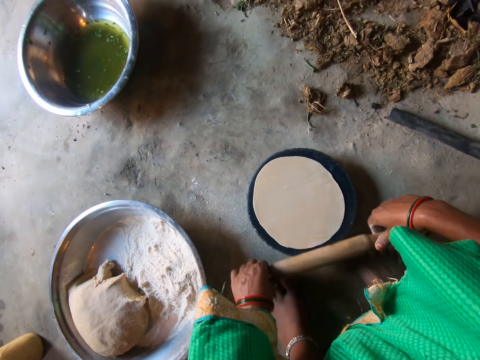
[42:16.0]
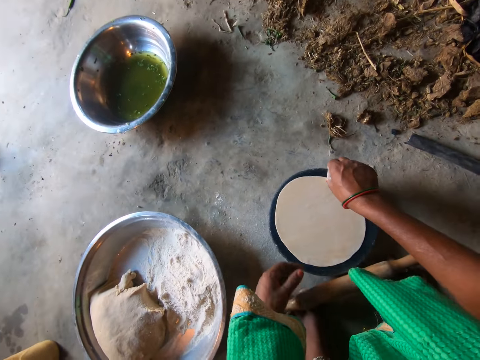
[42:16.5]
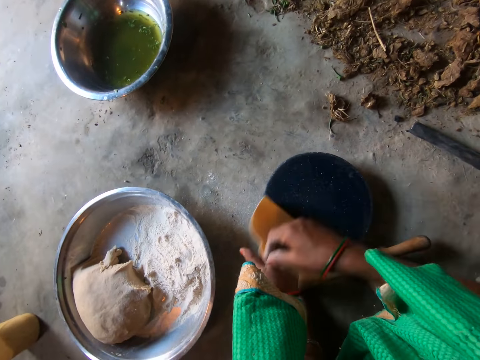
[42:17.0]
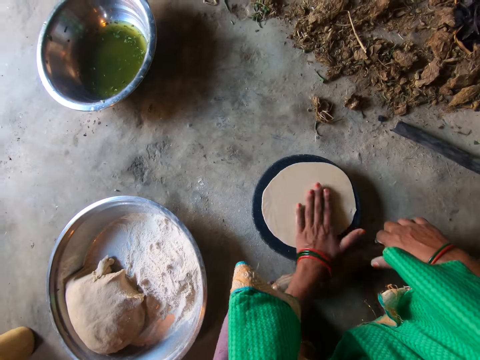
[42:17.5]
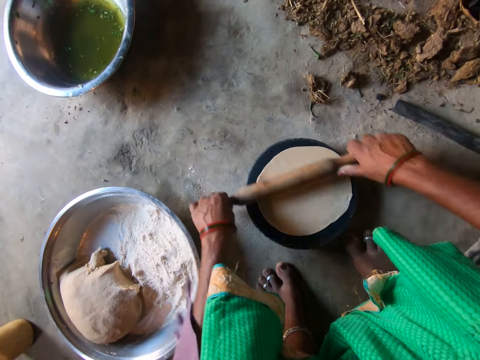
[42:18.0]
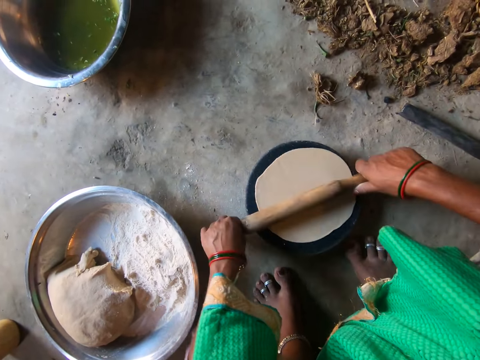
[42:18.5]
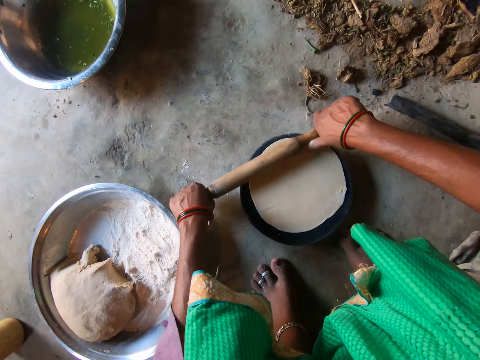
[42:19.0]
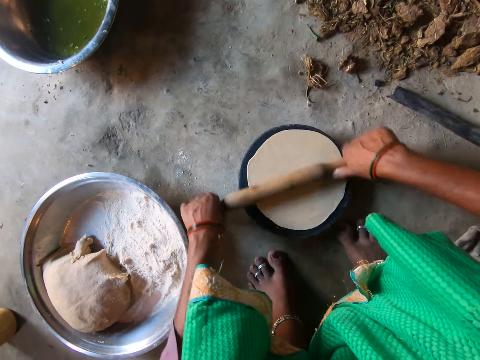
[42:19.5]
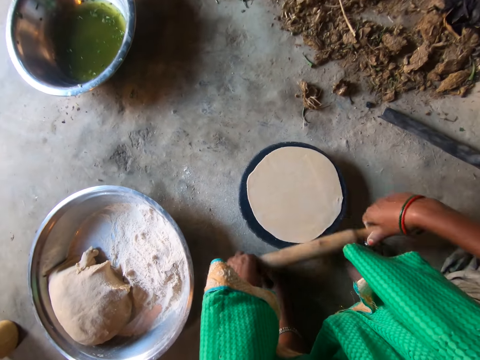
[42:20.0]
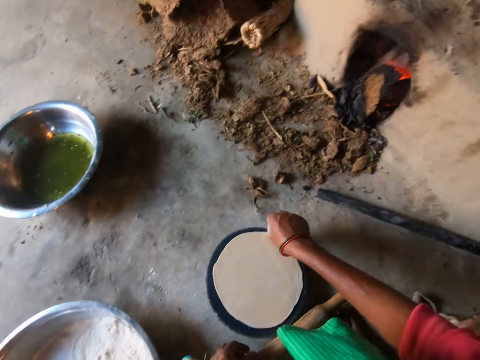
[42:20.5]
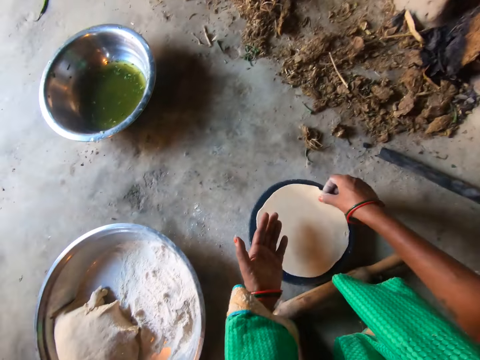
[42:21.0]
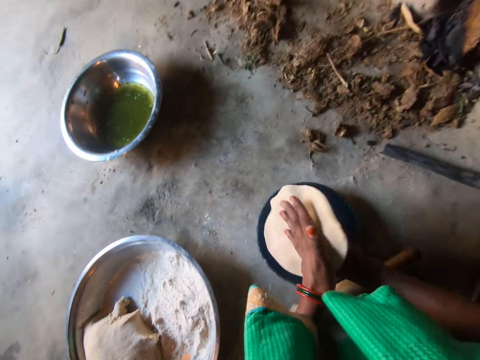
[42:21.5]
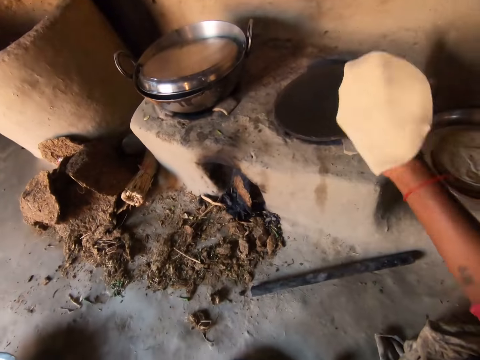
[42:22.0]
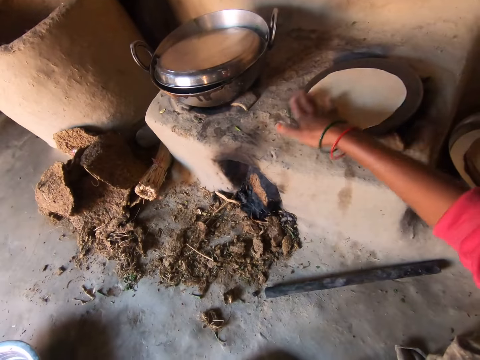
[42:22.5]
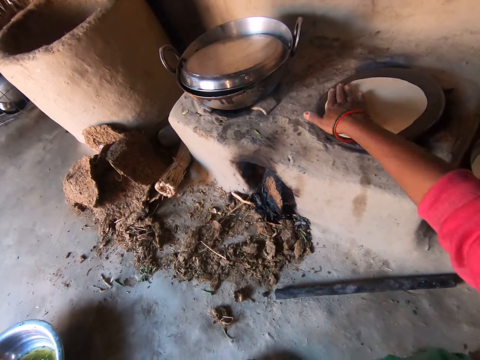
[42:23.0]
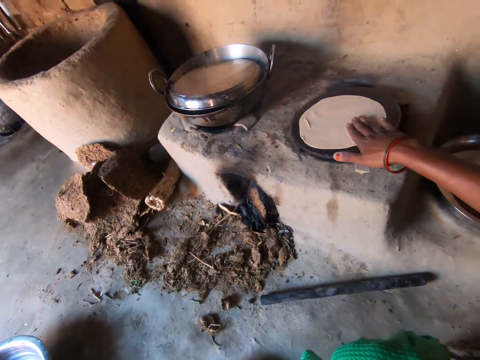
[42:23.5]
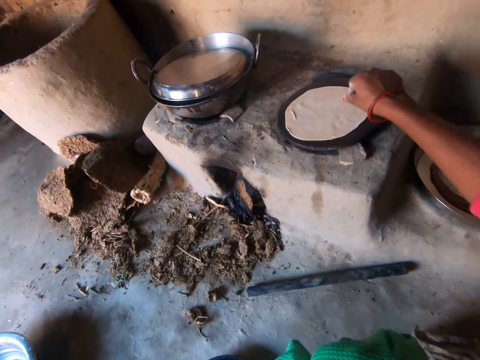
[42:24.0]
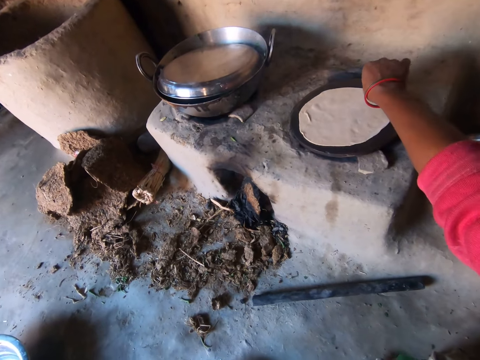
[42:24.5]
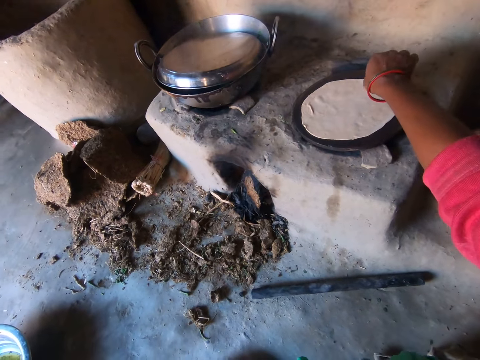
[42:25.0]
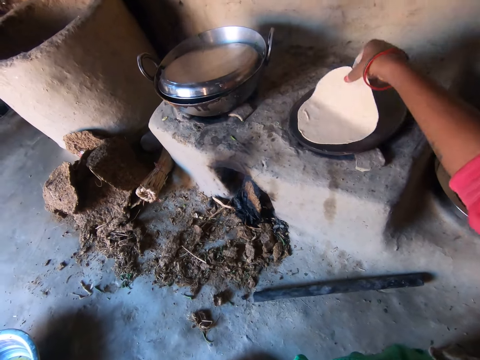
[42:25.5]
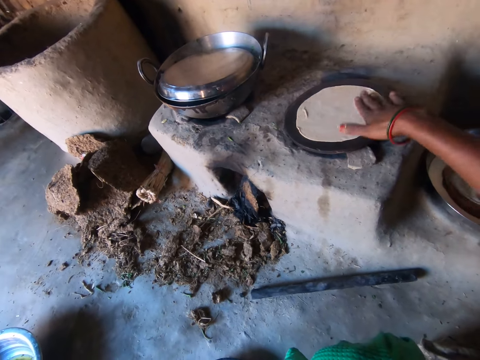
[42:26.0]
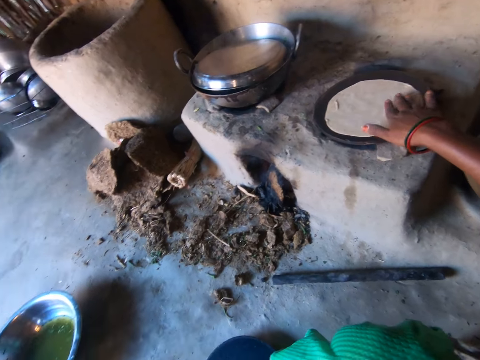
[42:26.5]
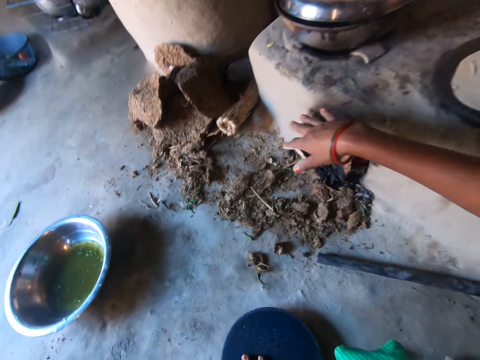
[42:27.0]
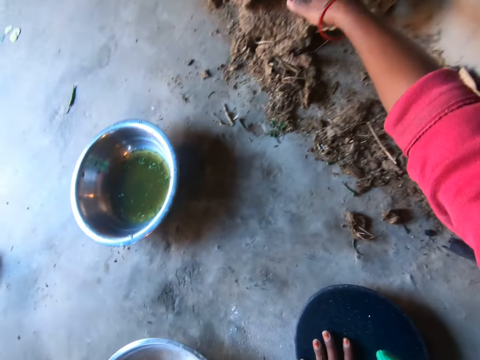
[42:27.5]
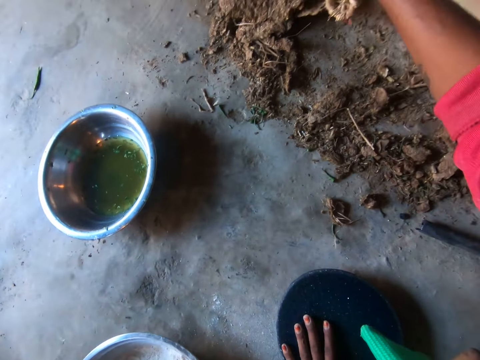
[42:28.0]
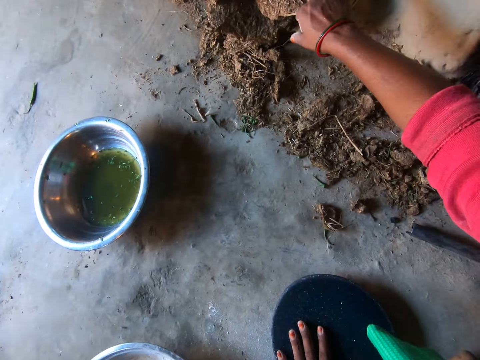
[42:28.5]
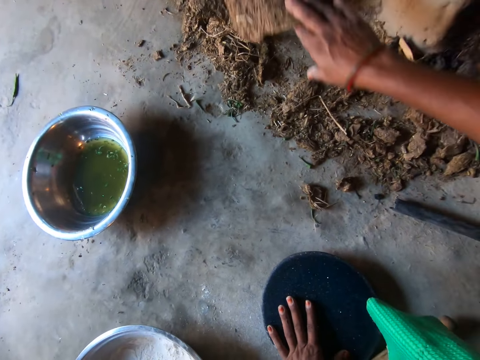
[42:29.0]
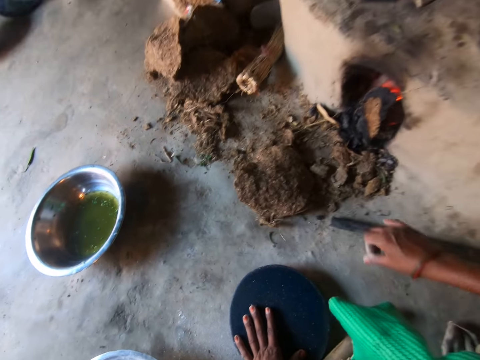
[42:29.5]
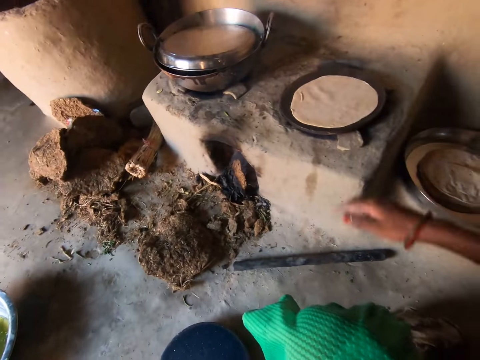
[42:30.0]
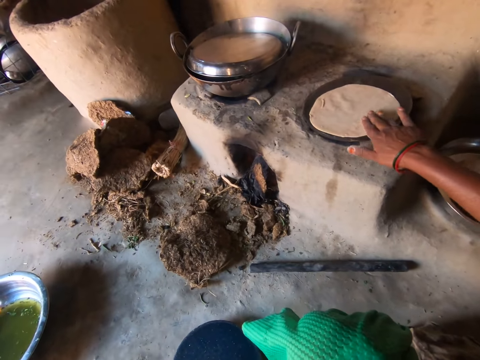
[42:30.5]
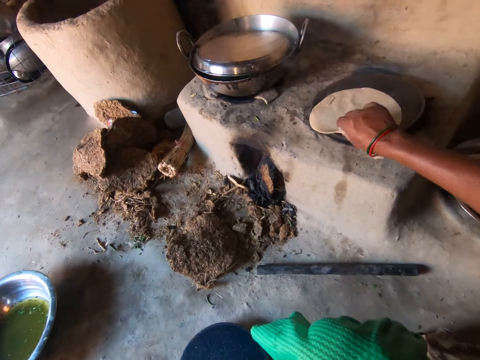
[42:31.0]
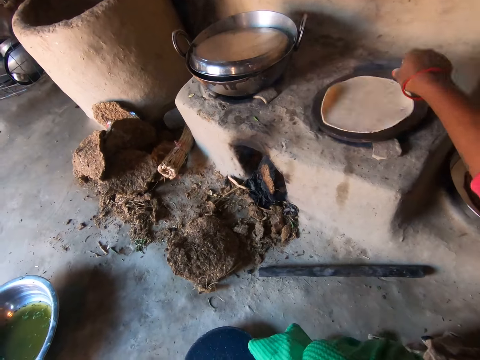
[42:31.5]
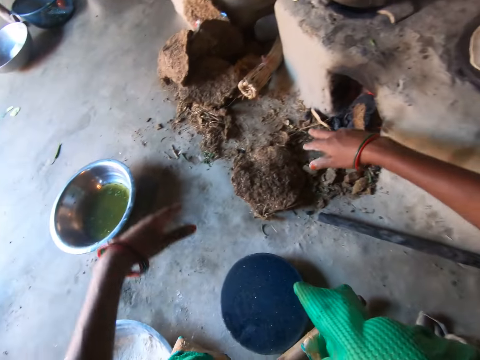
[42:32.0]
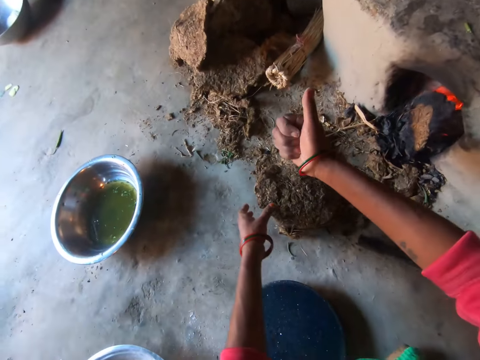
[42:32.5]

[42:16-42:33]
The camera wearer drops the rolling pin on her feet. She takes the dough on the flat board with her right hand and places the dough on her left hand. She places the dough on the flat board. She carries the rolling pin on her feet with her right hand. She rolls the dough on the flat board with the rolling pin. She takes the dough on the flat board with her right hand. She drops the rolling pin on her feet. She places the dough on her left hand, moves the dough to her right hand, and drops the dough on the pan. She adjusts the chapati bread on the pan. She wipes the dough. She lifts the dough. She moves the dough. She moves some firewood with her right hand. She pulls mud. She flips the chapati bread on the pan with her right hand.

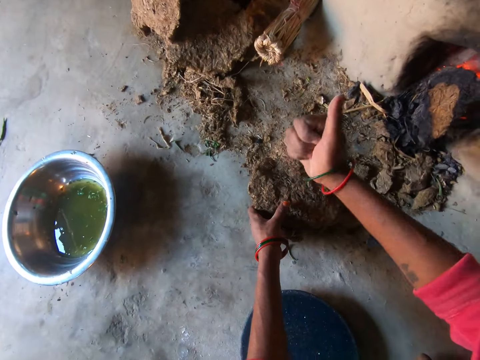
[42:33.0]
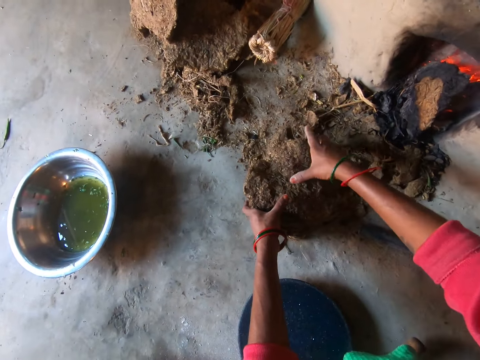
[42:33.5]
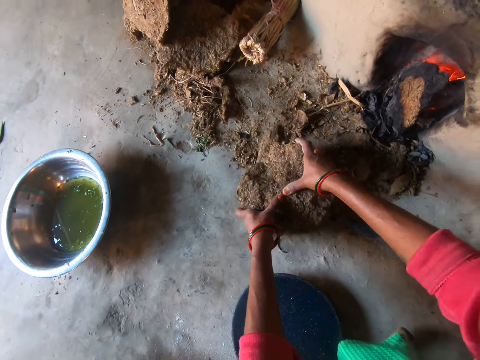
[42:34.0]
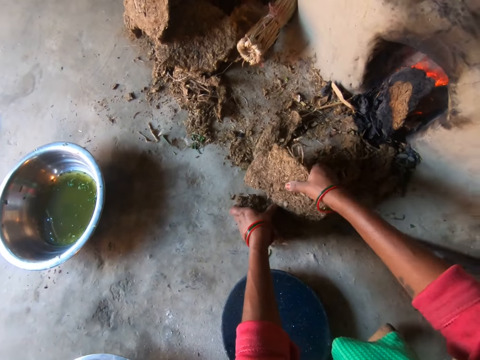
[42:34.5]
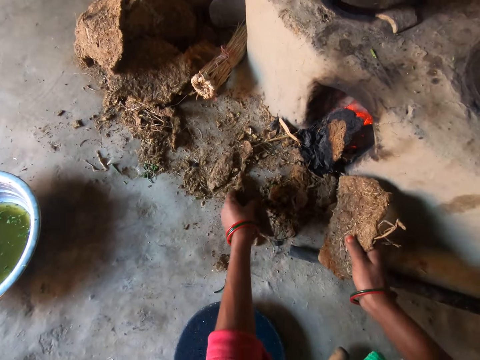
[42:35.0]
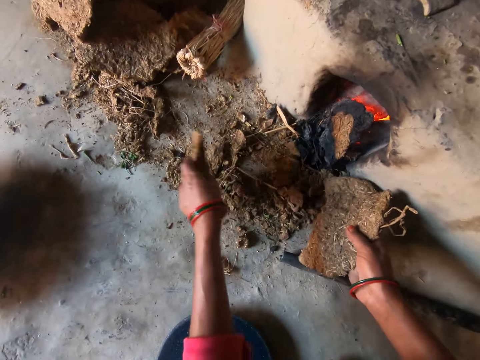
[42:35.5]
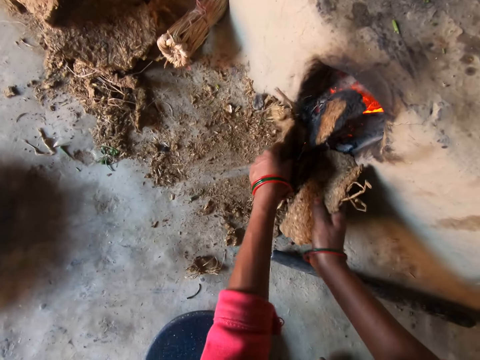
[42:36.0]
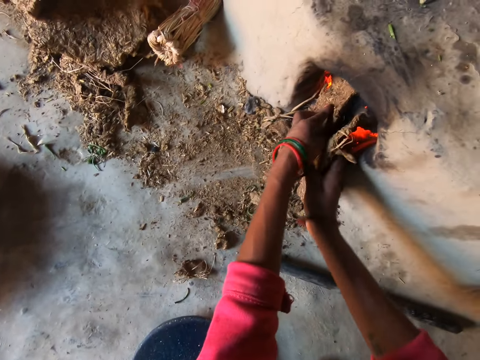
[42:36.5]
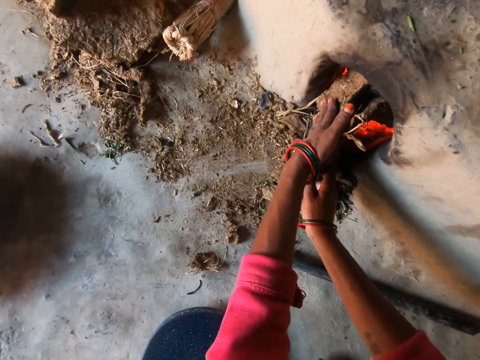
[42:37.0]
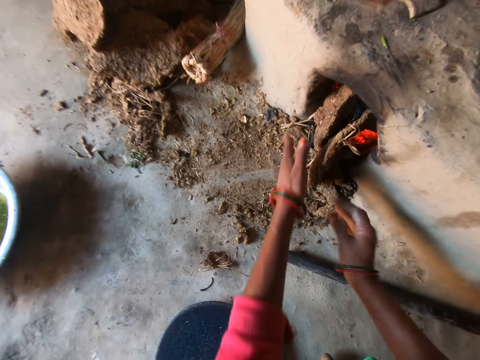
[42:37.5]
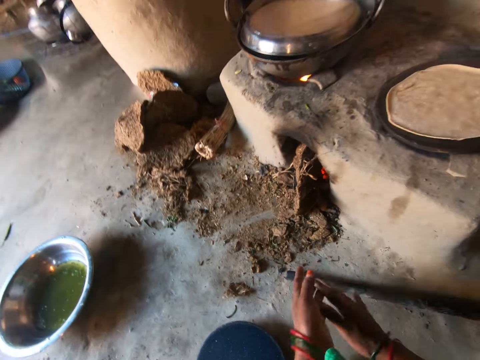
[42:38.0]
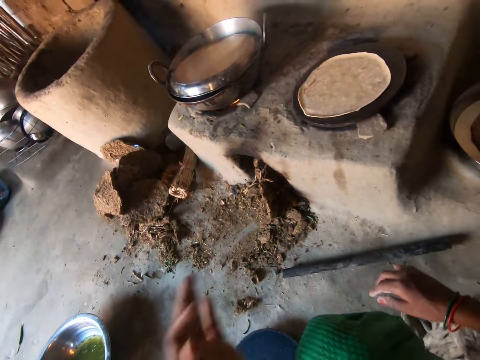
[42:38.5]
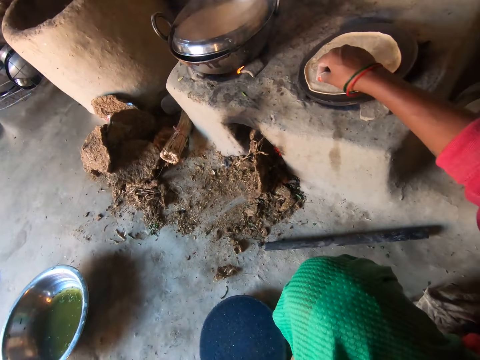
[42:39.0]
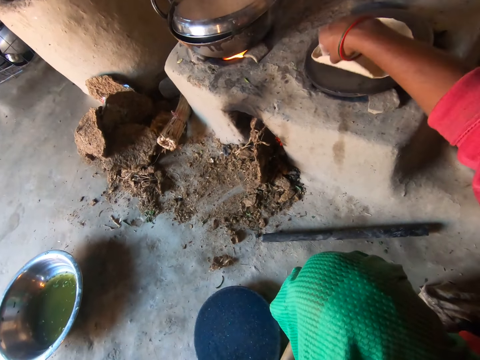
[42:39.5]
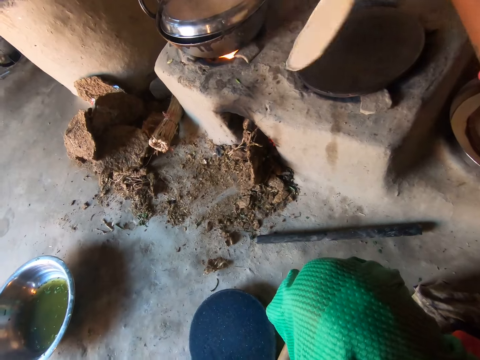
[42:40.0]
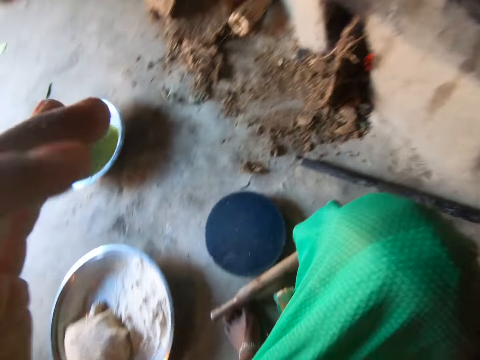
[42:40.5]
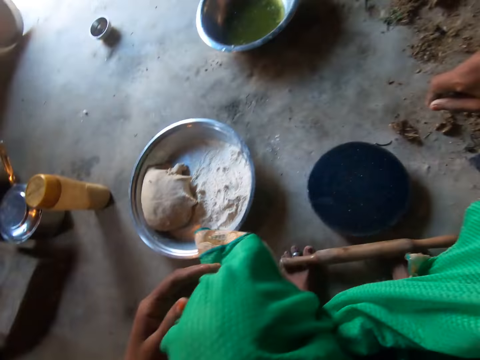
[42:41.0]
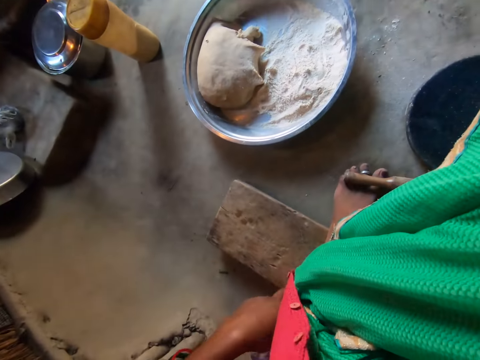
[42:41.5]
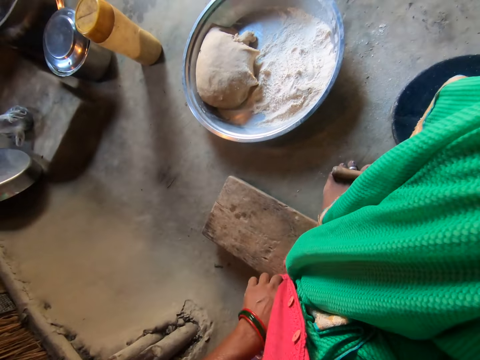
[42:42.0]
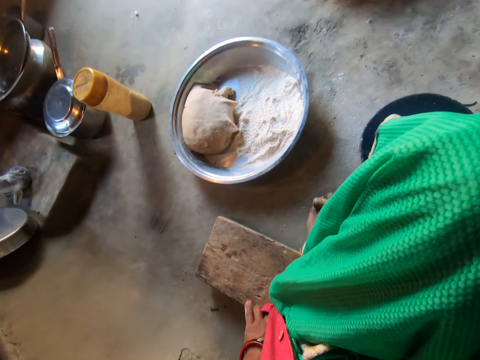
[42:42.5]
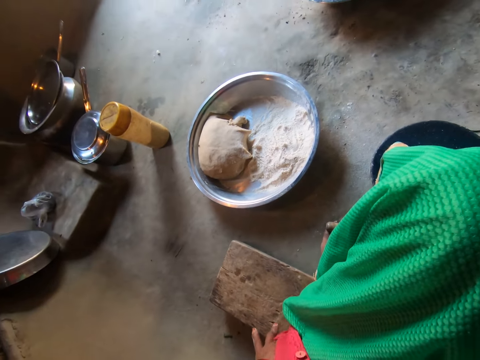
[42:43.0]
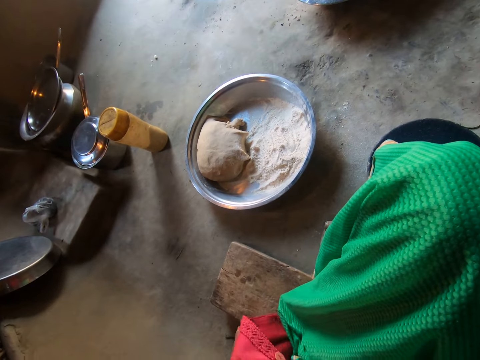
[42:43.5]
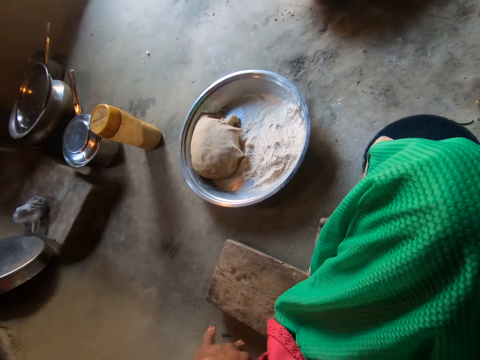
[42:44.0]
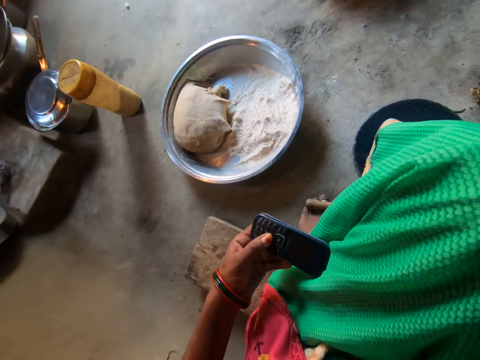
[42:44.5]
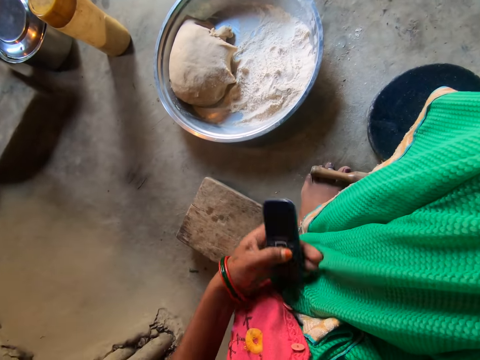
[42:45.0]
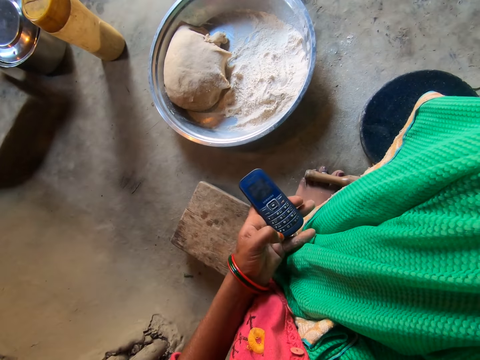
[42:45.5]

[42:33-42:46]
The camera wearer breaks the firewood on the floor with her right hand. She hits mud. She puts the firewood in the stove. She claps hands. She adjusts the chapati bread on the pan with her right hand. She turns the flatbread. She takes a phone from her pocket with her left hand.
